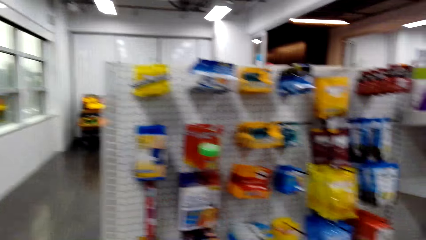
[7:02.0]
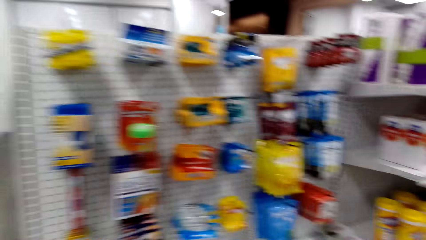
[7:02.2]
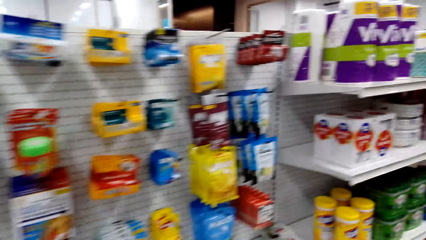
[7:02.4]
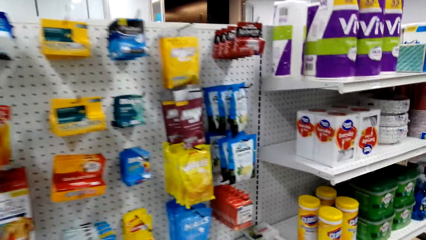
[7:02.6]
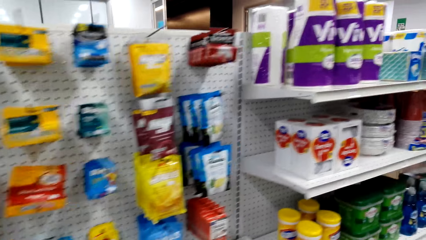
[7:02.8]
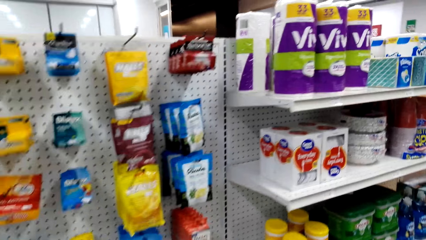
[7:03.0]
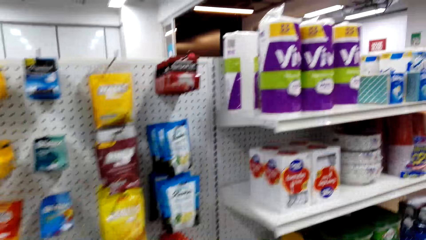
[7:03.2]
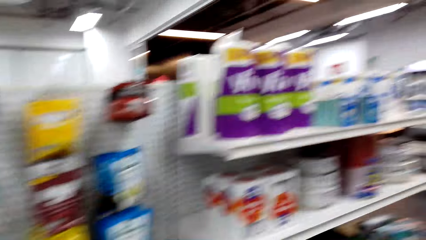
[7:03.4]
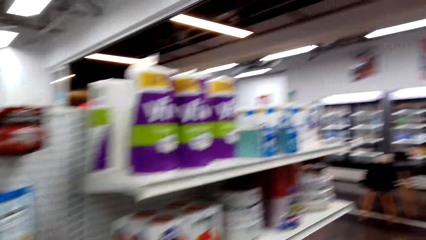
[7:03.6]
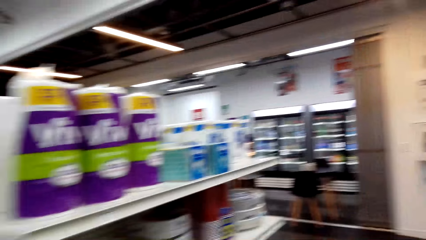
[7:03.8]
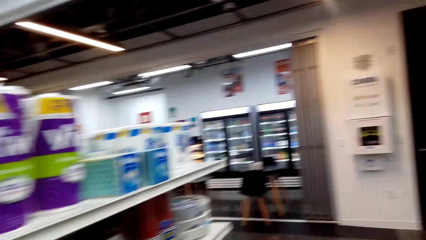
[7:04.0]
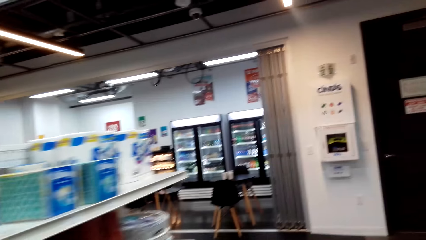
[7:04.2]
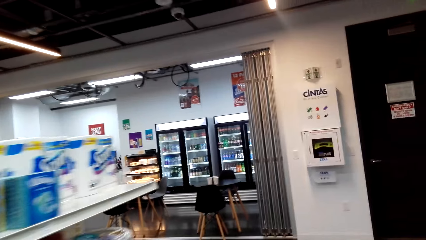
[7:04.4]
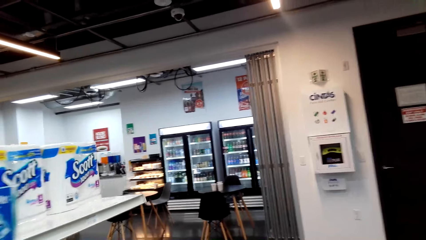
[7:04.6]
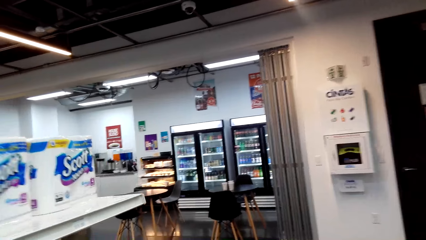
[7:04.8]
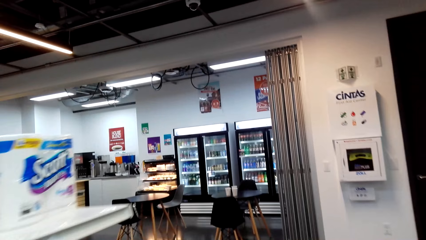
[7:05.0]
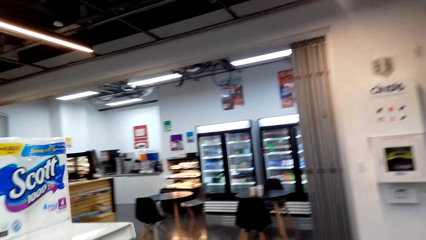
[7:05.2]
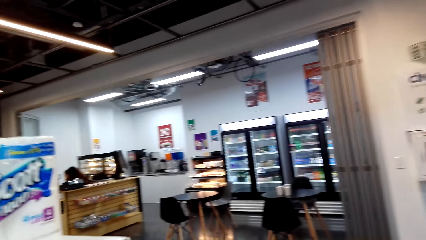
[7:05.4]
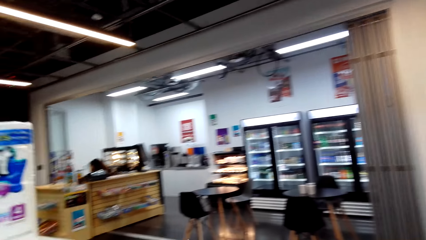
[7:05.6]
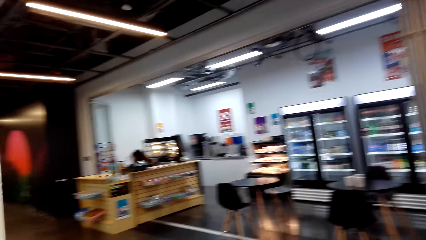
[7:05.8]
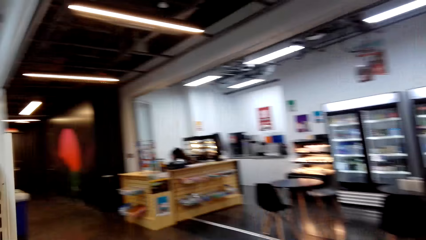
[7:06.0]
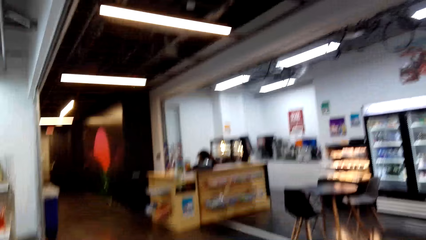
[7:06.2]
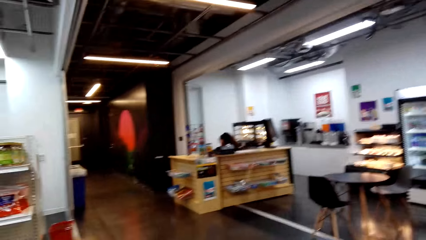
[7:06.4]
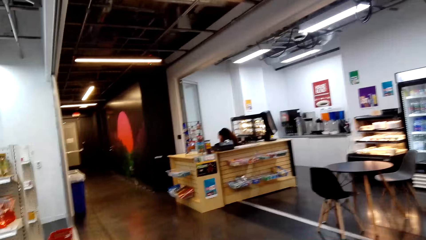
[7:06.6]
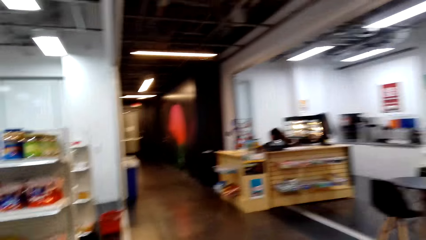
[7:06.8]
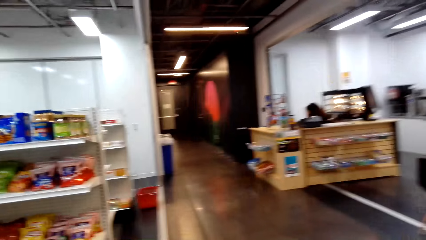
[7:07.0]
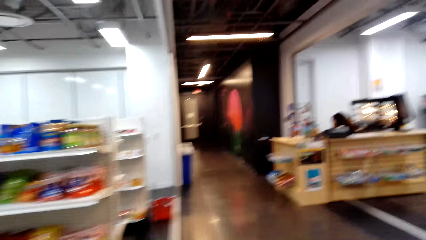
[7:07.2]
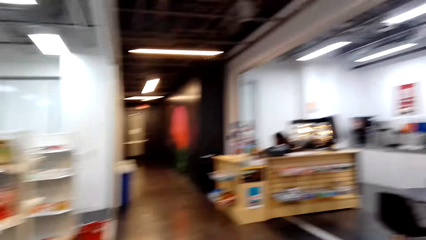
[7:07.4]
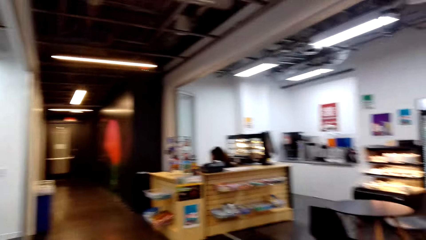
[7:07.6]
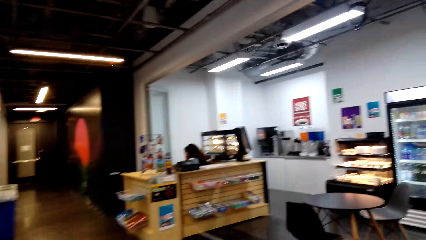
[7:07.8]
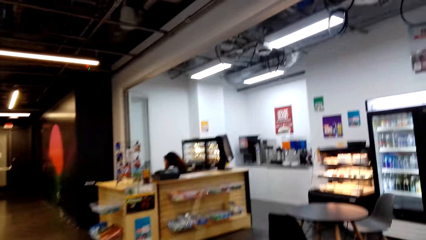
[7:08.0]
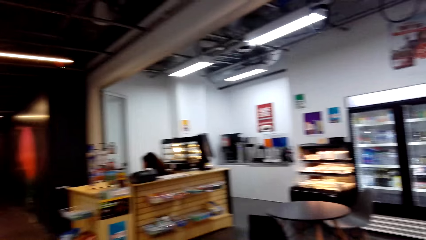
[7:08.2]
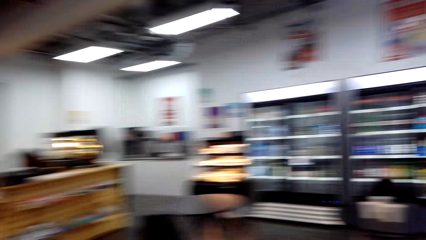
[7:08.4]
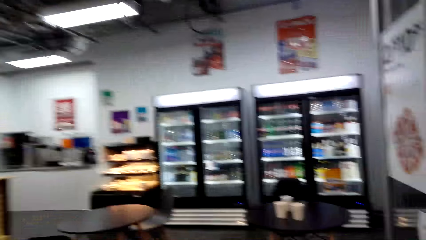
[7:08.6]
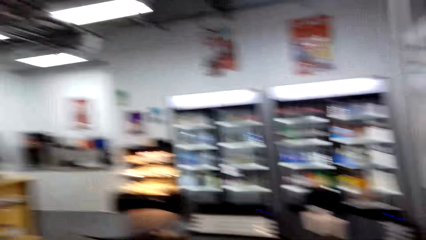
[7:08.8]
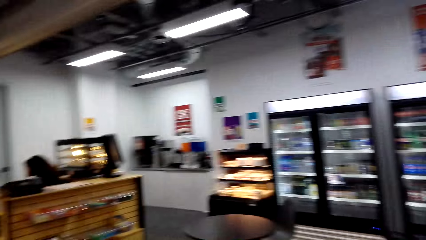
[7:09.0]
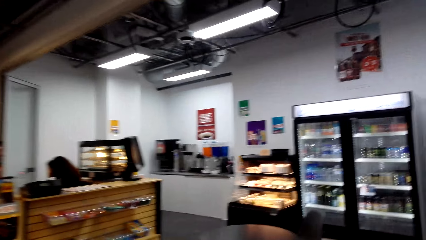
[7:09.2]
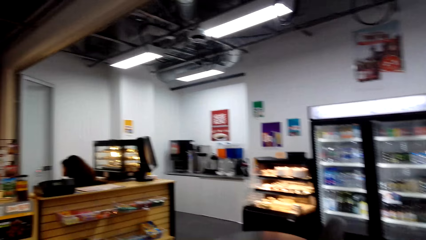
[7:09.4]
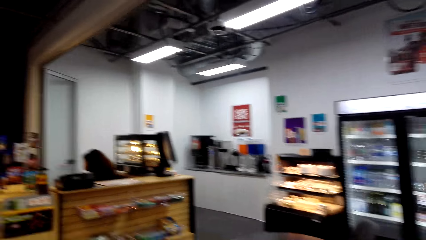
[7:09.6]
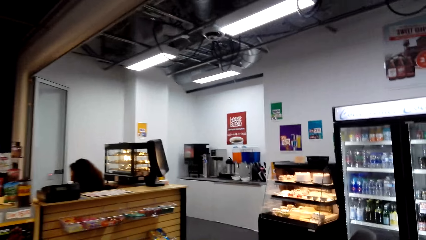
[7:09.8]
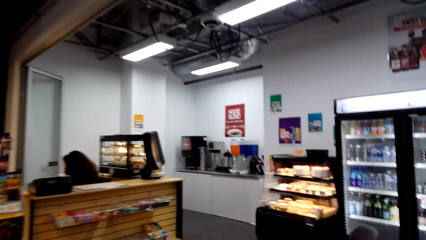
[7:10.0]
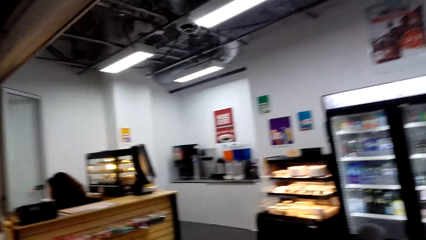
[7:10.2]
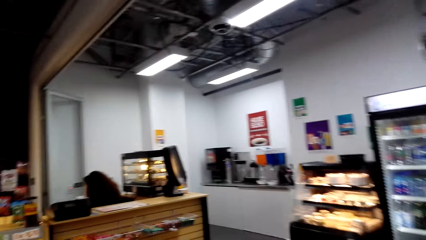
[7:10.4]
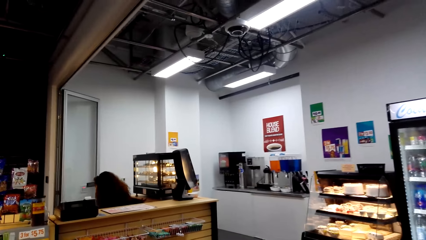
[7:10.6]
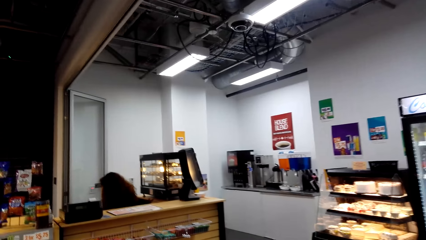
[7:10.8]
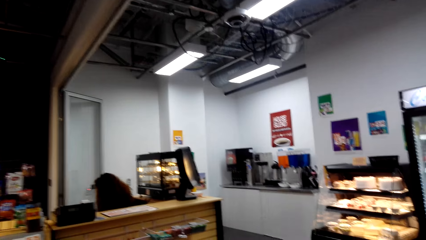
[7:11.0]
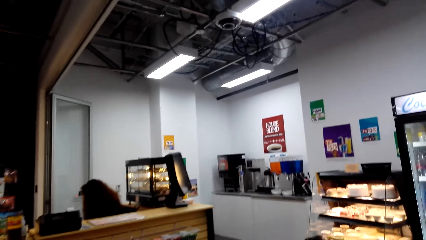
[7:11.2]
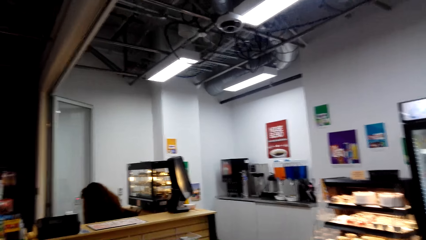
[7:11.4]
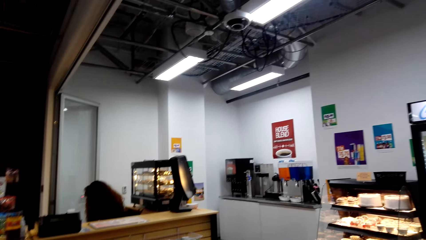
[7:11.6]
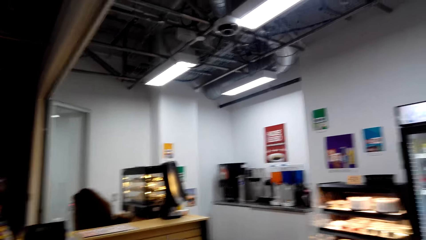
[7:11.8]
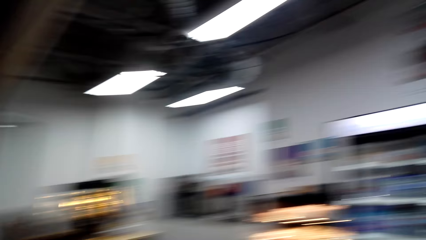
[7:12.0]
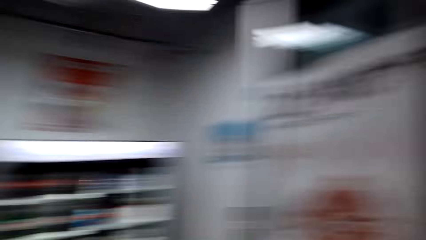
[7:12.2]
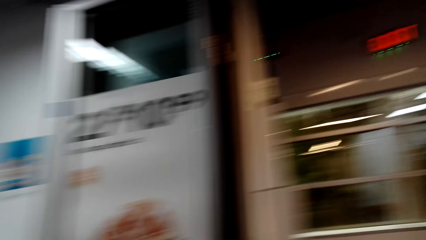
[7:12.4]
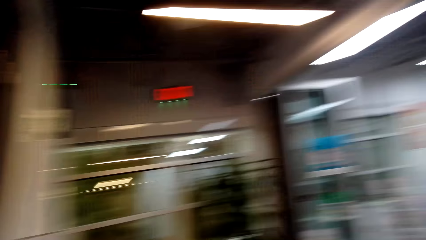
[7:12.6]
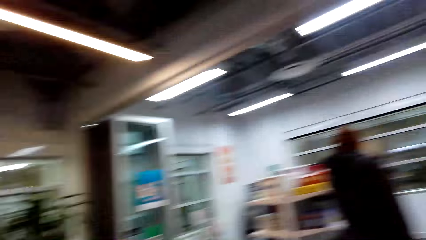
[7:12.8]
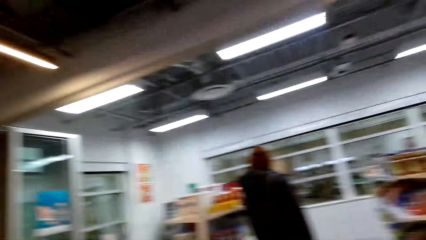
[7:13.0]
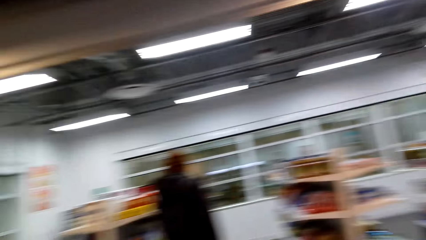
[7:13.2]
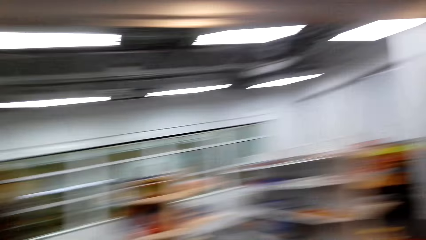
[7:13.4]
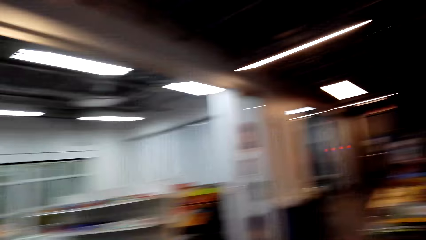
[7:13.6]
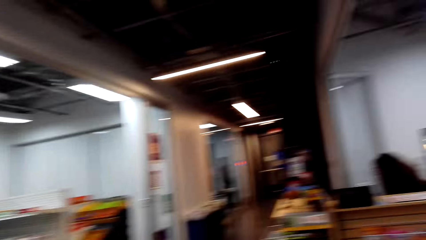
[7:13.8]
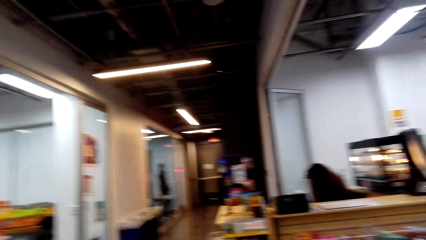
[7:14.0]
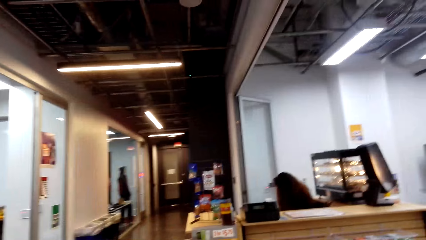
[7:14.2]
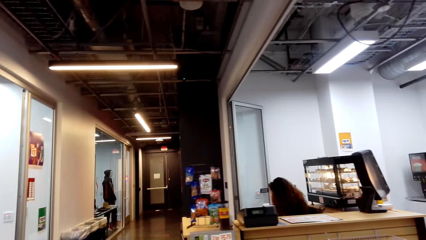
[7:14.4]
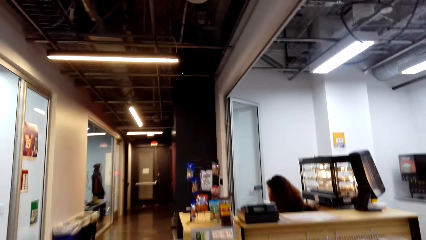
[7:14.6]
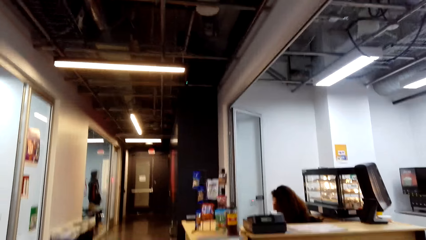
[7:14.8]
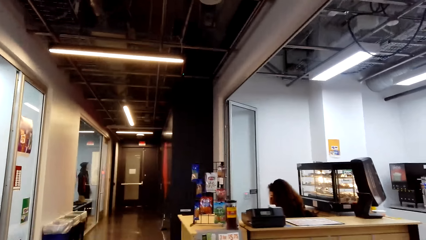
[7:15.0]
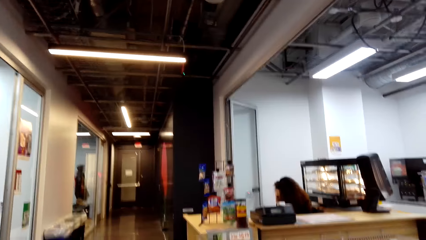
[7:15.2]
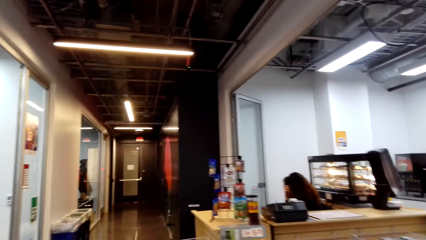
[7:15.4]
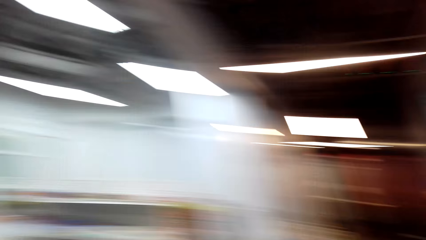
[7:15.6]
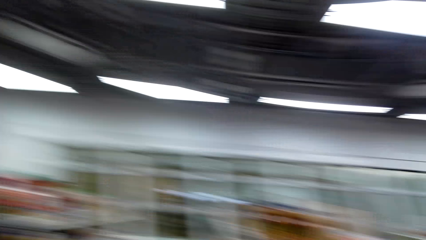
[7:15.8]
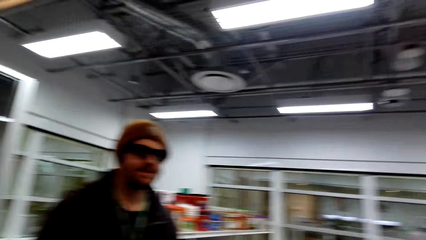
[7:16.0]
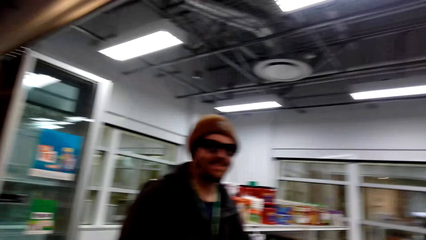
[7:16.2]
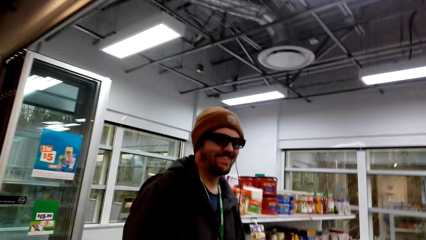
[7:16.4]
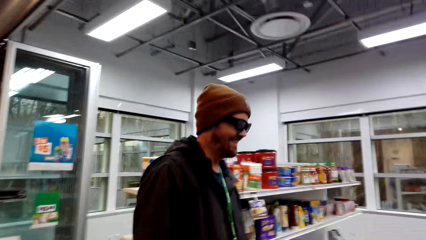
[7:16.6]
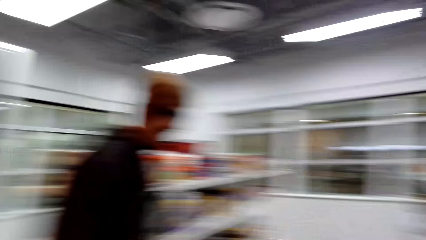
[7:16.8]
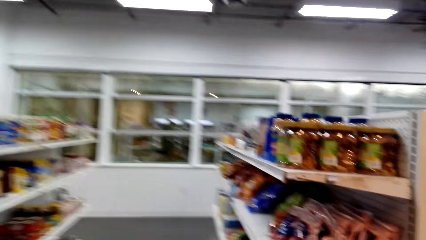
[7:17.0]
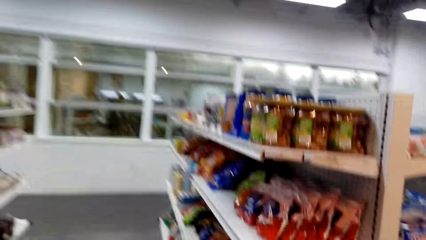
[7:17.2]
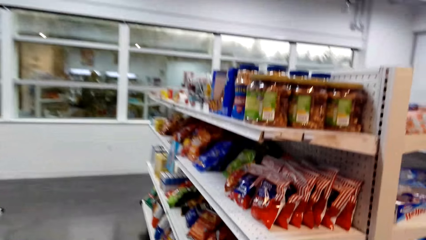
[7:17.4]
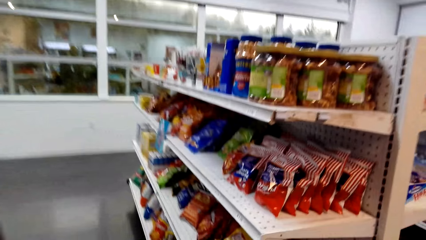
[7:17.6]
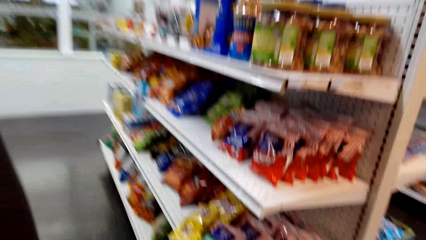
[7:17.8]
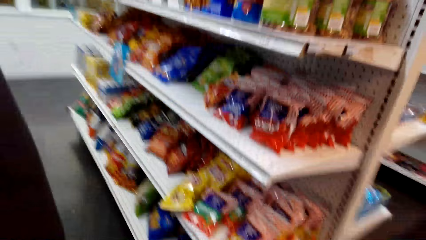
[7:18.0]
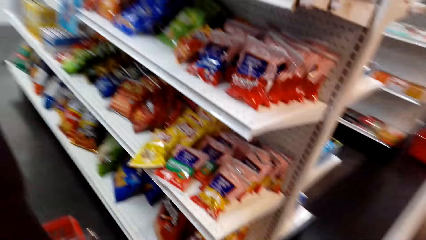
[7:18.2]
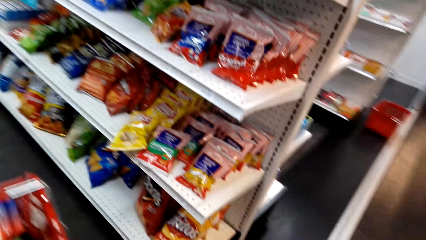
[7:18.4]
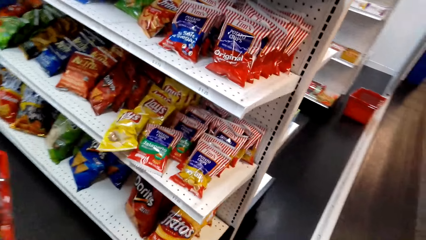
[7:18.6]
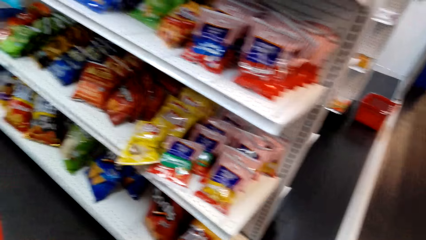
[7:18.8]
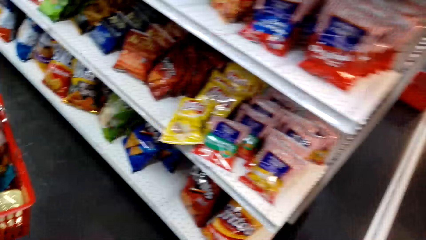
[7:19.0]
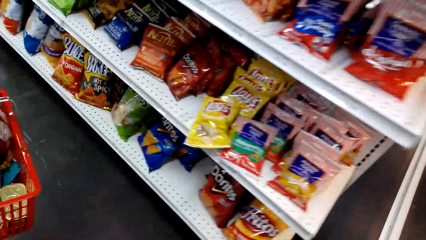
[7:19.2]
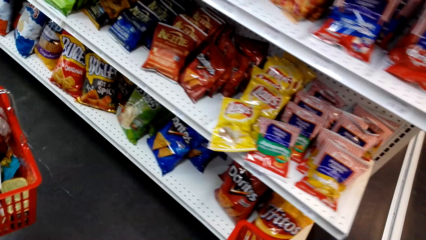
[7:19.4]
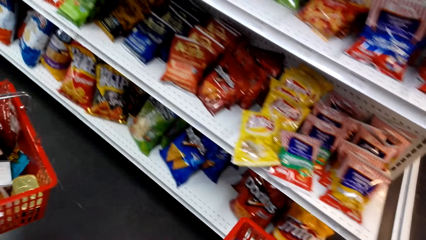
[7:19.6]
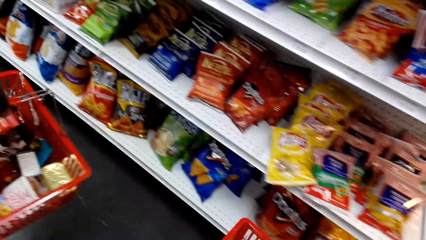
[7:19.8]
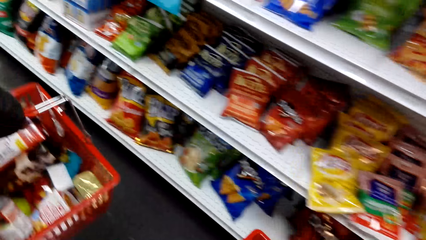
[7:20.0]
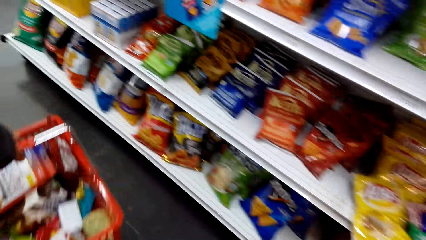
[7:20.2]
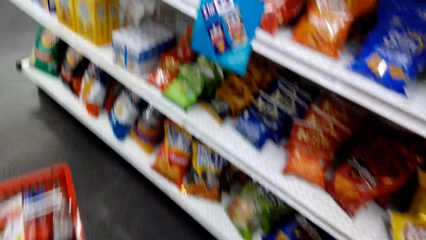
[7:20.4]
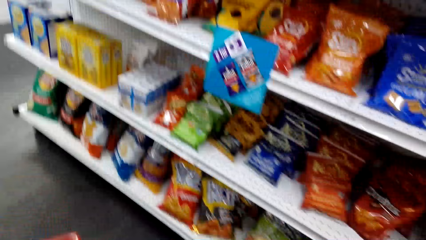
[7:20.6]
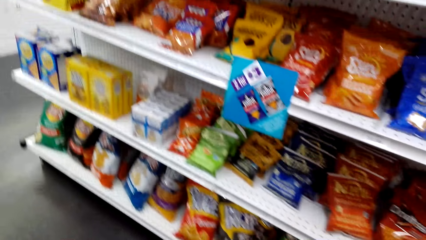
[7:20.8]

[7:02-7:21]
The camera wearer walks around the store. They dialogue with a cashier. They look around the store, walk around the store, dialogue with a person, and walk around the store shelf.
